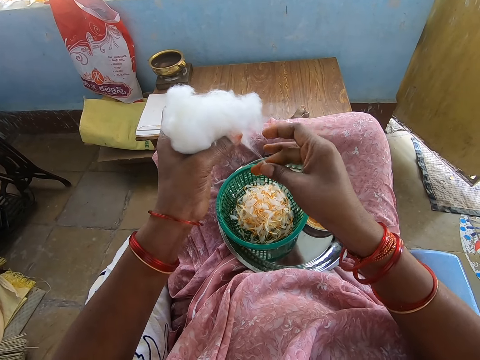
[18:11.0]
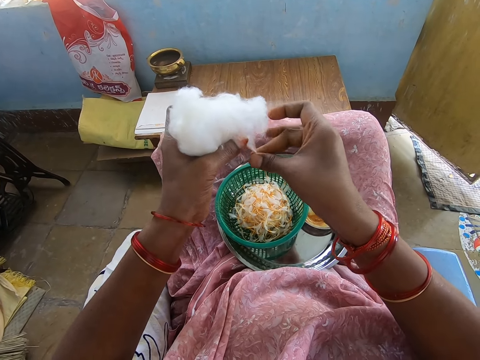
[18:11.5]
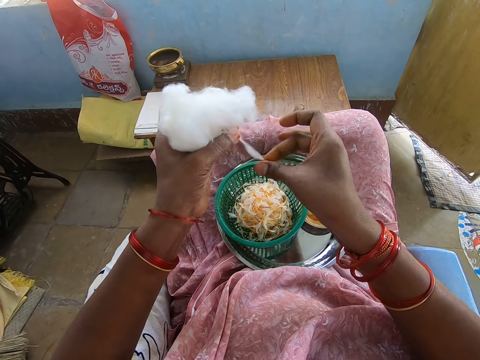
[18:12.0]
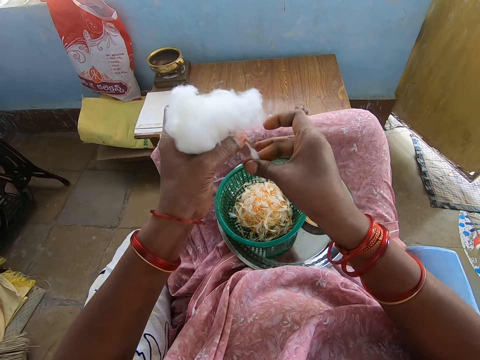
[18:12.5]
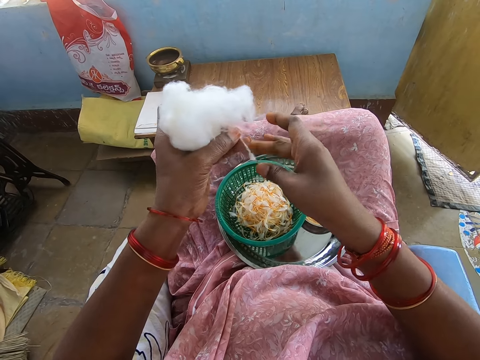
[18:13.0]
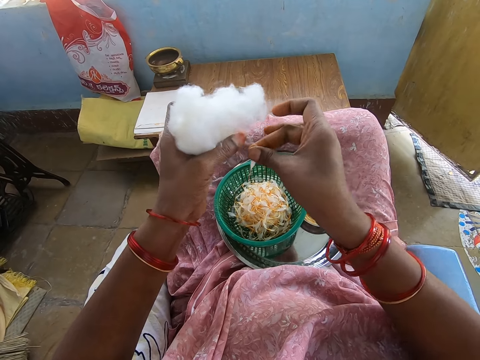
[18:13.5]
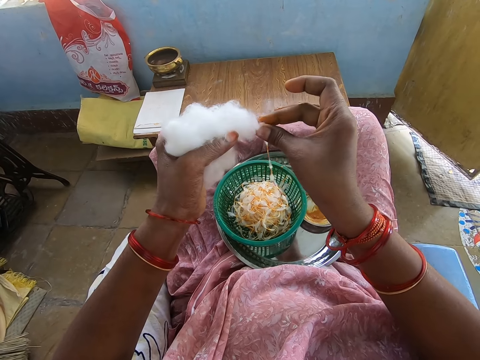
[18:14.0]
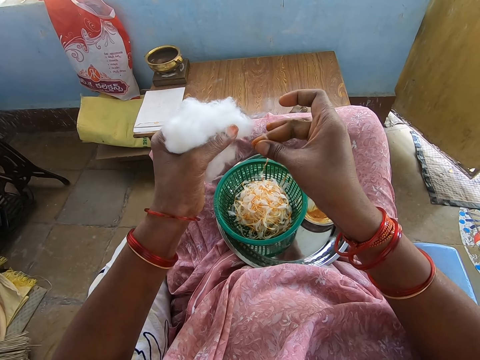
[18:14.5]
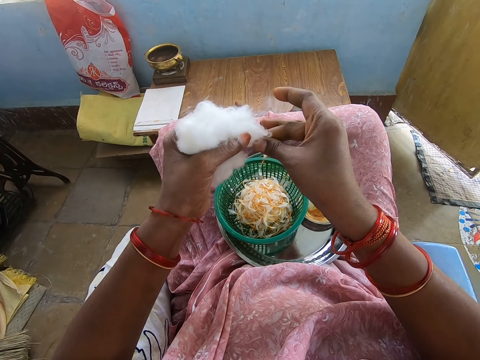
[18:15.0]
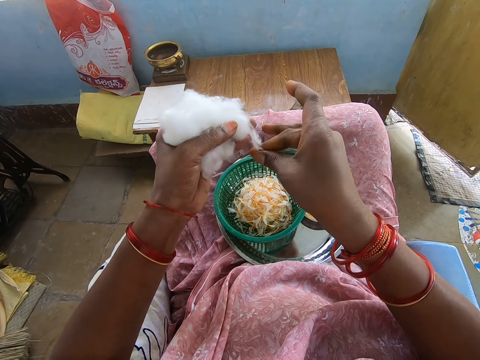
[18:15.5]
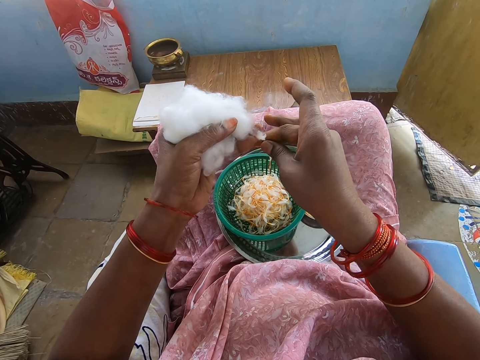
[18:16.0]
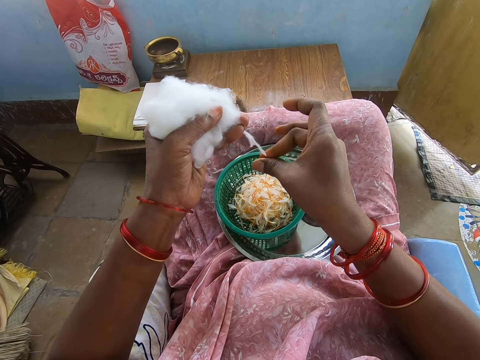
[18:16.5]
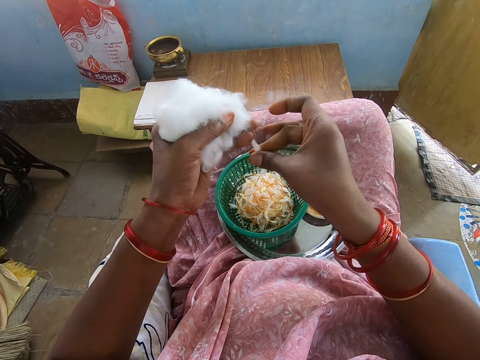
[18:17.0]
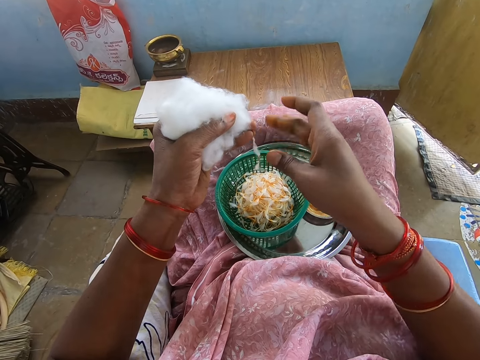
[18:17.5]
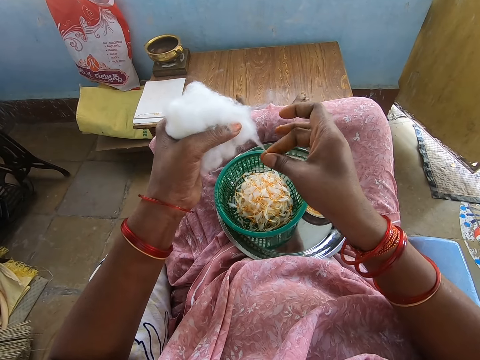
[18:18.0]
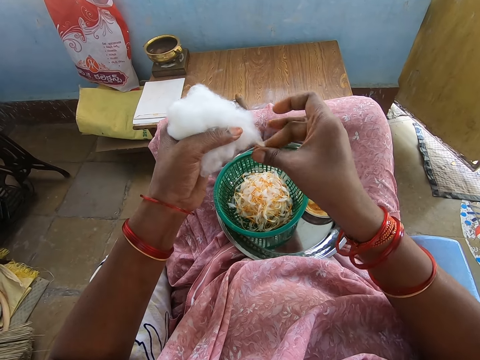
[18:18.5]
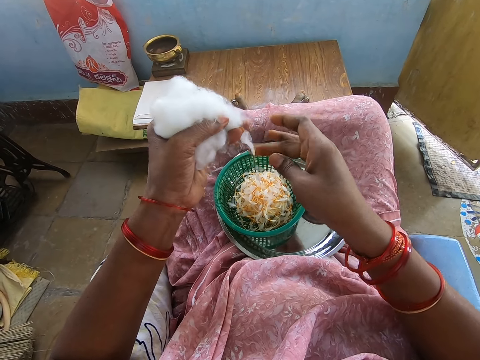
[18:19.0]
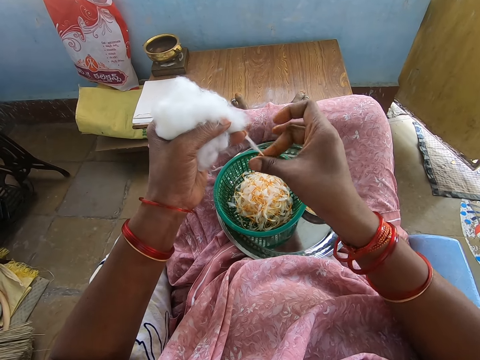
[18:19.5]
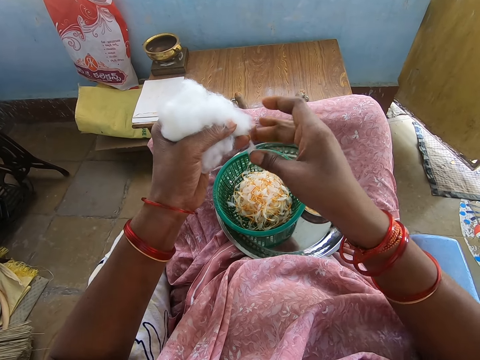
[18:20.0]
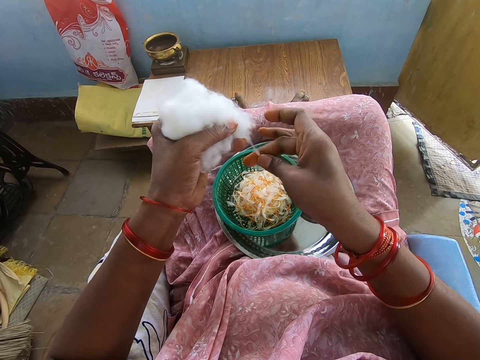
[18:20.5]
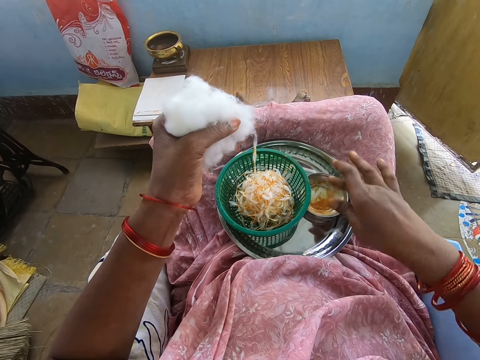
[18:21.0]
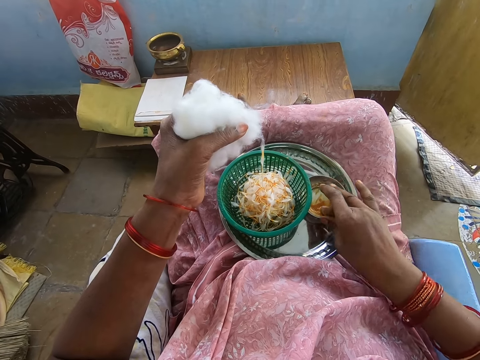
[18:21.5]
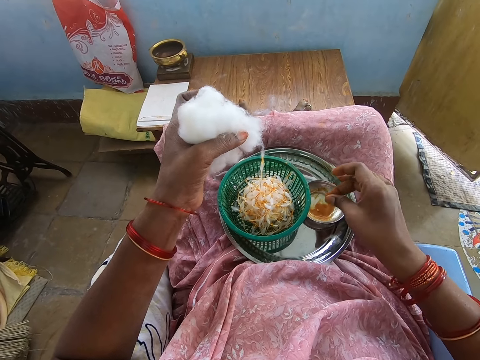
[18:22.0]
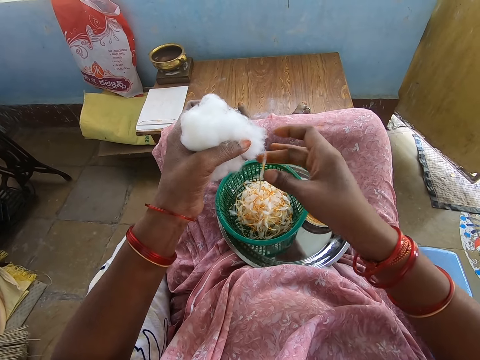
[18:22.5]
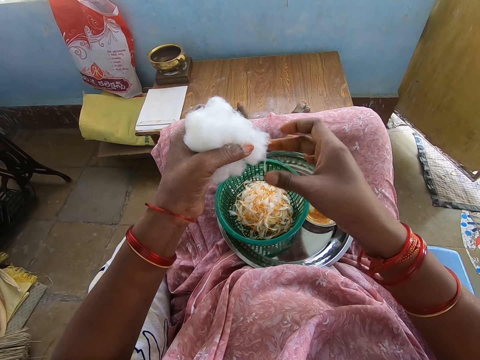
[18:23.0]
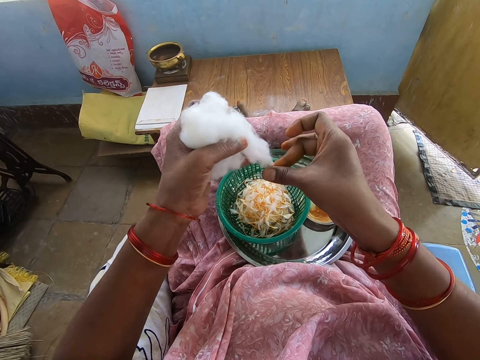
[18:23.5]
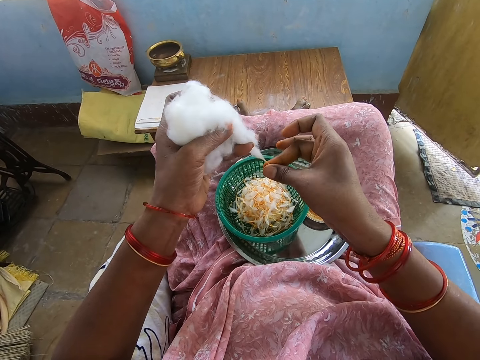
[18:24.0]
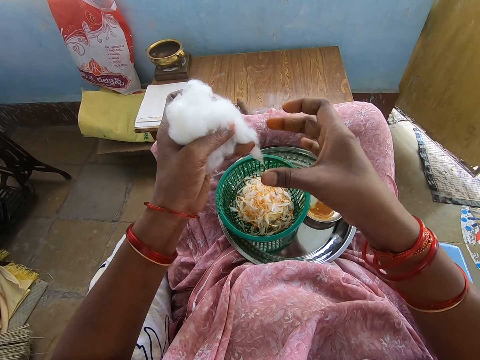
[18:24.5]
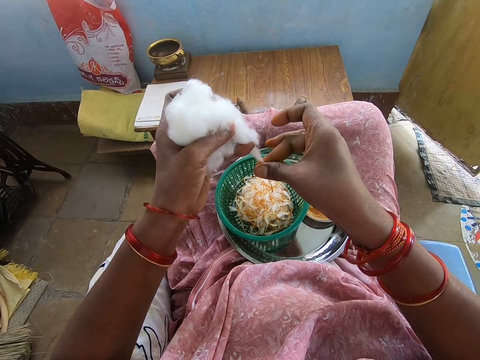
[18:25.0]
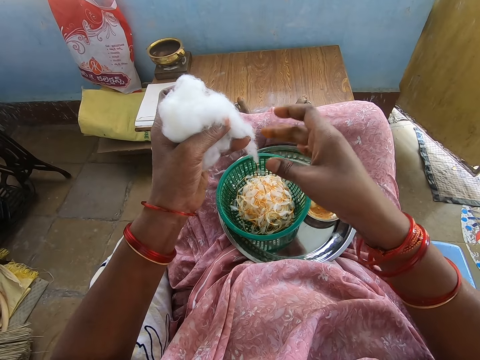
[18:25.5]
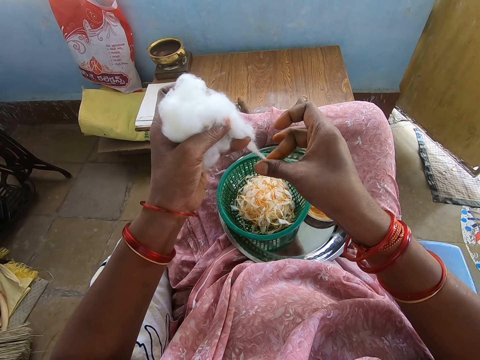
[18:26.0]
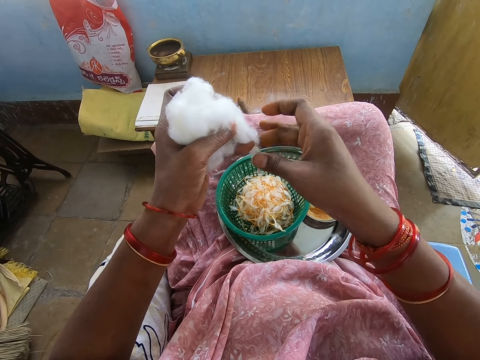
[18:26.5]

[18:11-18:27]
The camera wearer wipes her right hand in the container of grease in the tray on her lap. She touches something. She rubs the grease on her right hand. She twists the yarn from the wool in her left hand into the sieve in the tray with her greasy right hand.

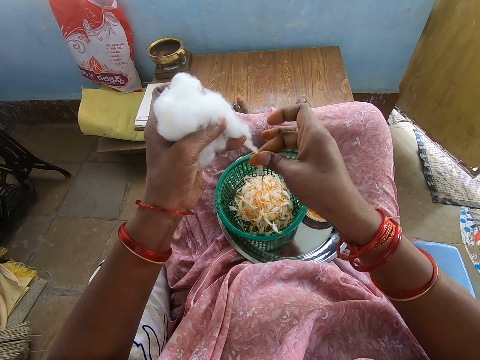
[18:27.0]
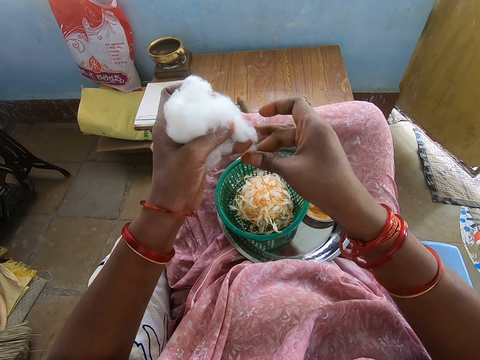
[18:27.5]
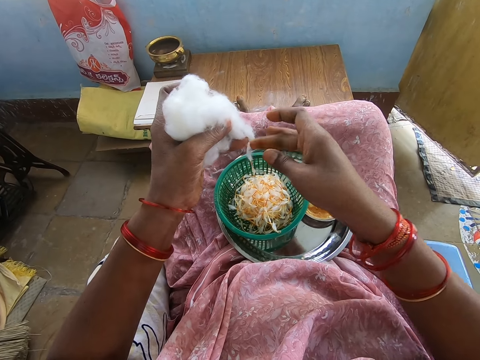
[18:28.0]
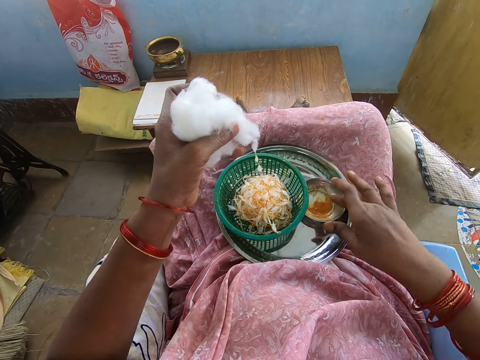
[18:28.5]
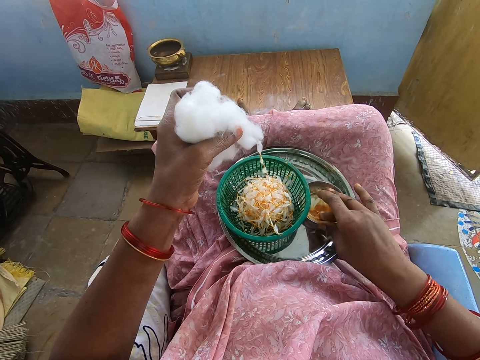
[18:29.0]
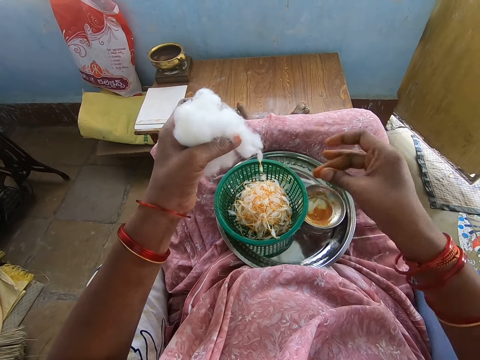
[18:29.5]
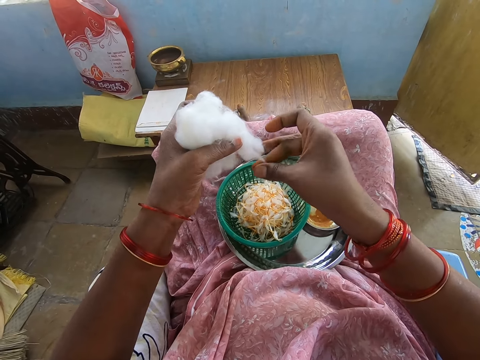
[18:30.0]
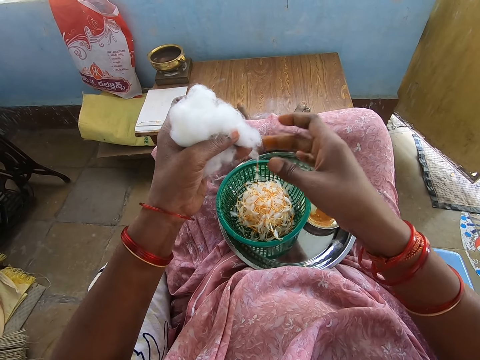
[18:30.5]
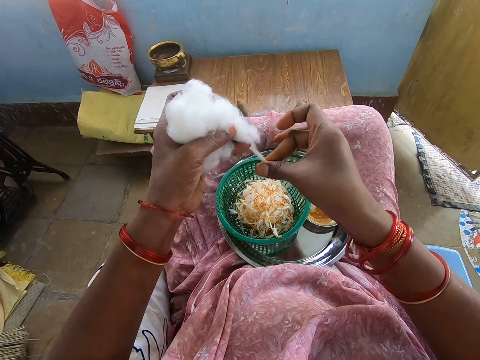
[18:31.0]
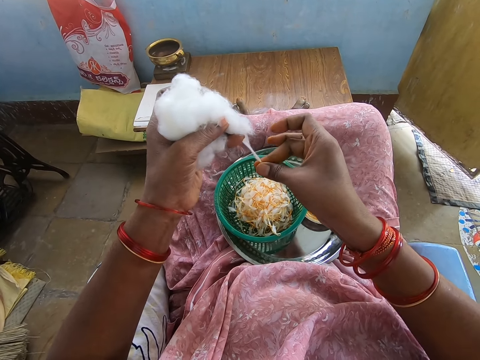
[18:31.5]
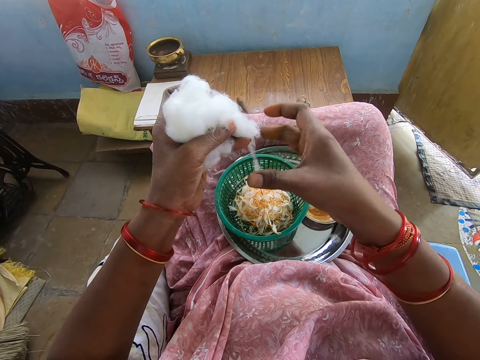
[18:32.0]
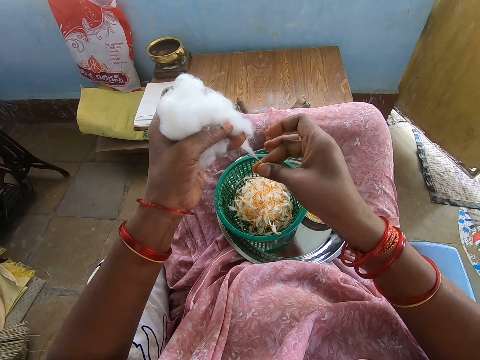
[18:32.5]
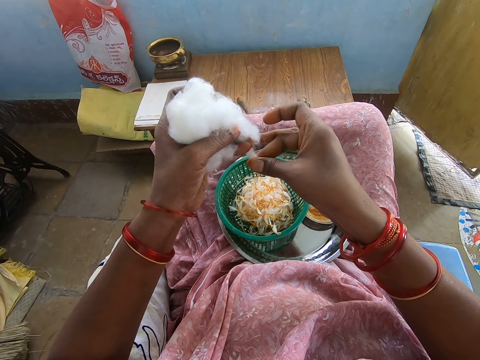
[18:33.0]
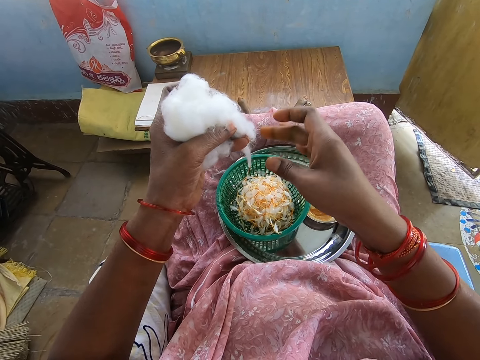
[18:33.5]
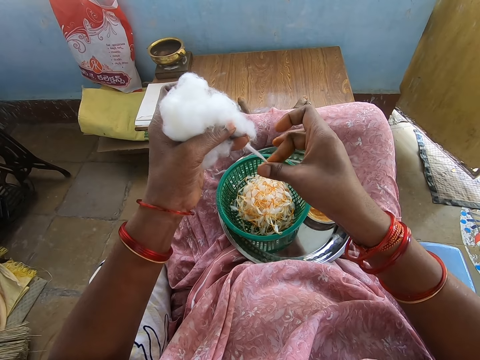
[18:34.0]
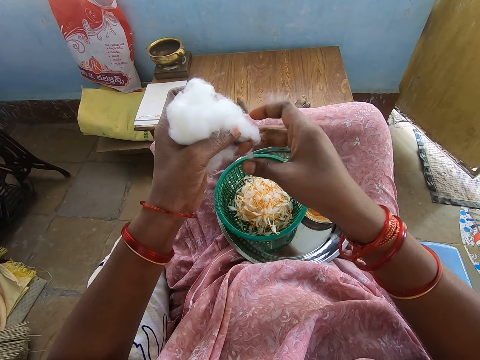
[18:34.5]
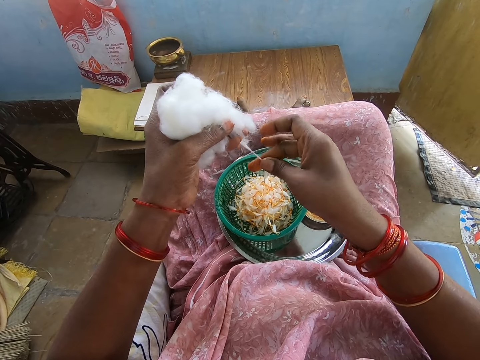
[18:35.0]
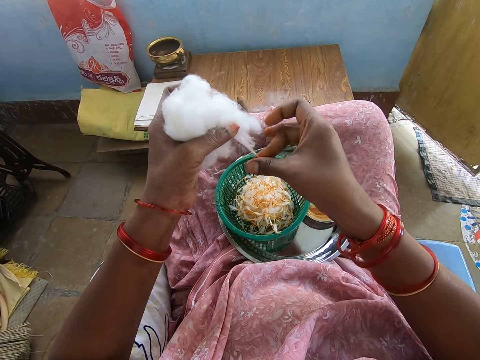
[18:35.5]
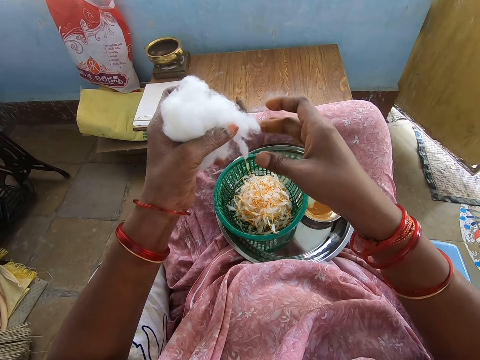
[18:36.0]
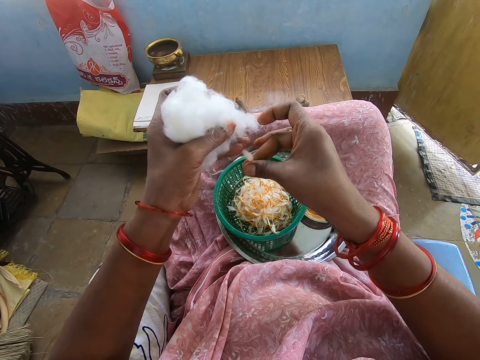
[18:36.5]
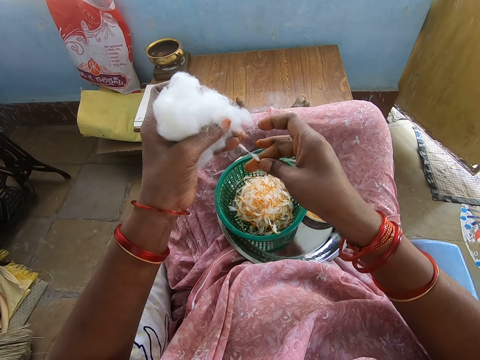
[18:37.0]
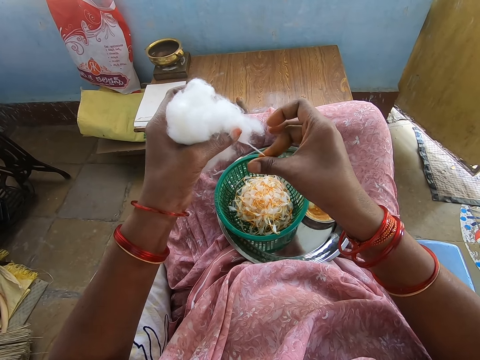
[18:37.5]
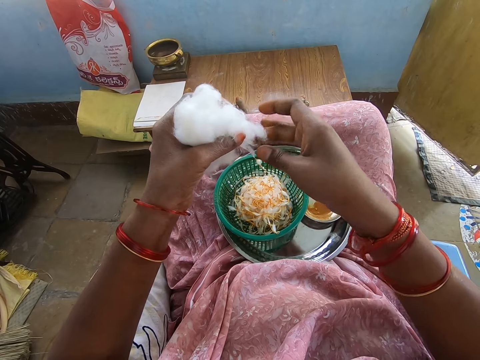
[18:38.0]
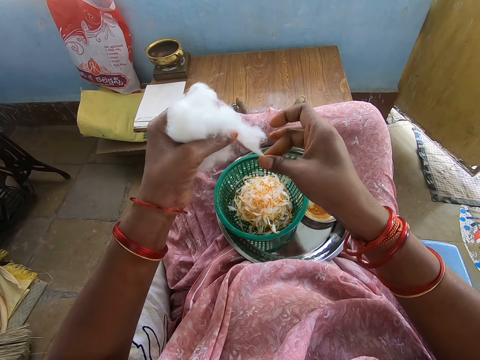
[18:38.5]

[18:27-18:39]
The camera wearer wipes her right hand in the container of grease in the tray on her lap. She touches something. She rubs the grease on her right hand. She twists the yarn from the wool in her left hand into the sieve in the tray with her greasy right hand.
